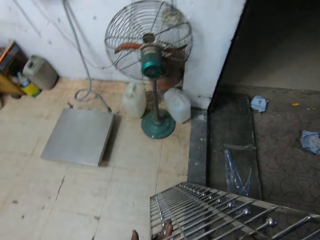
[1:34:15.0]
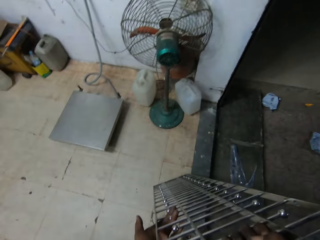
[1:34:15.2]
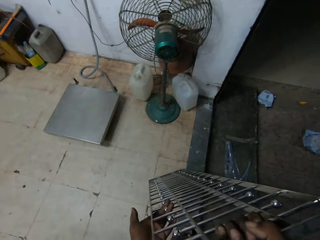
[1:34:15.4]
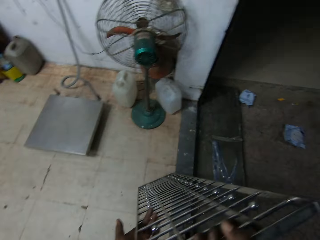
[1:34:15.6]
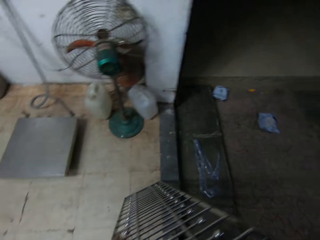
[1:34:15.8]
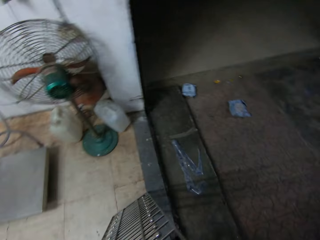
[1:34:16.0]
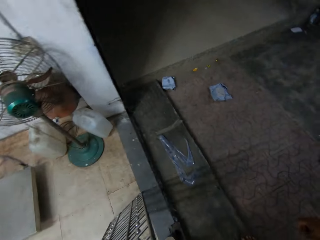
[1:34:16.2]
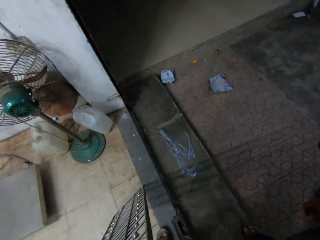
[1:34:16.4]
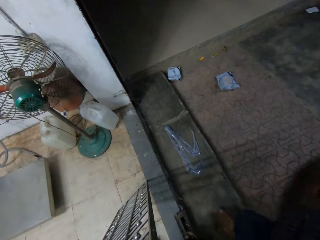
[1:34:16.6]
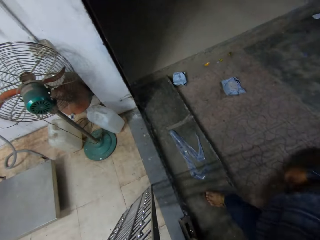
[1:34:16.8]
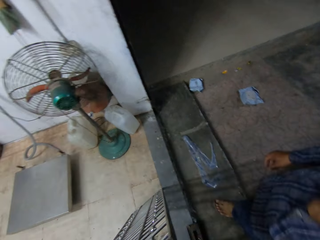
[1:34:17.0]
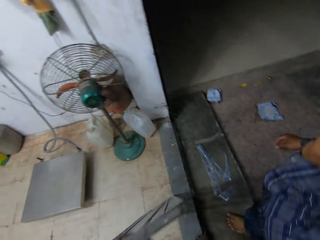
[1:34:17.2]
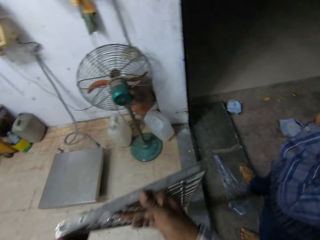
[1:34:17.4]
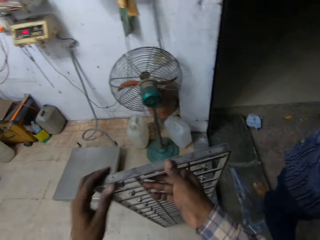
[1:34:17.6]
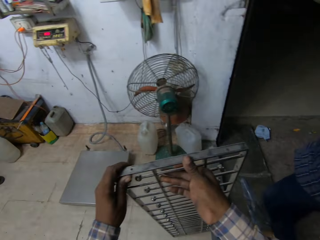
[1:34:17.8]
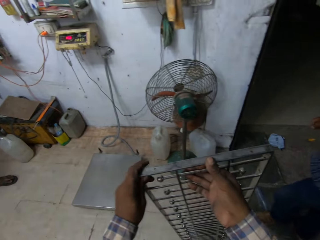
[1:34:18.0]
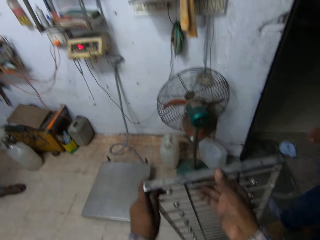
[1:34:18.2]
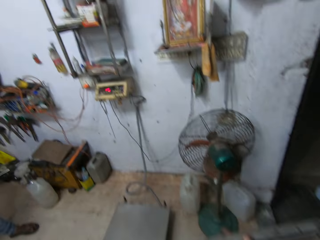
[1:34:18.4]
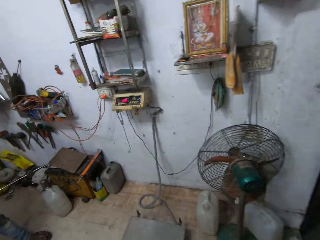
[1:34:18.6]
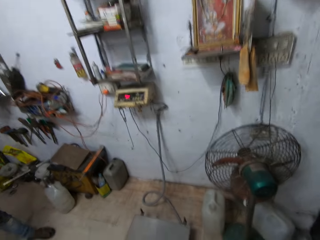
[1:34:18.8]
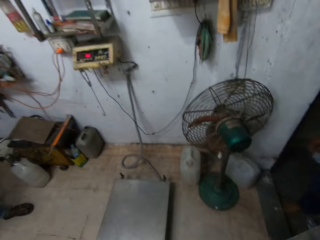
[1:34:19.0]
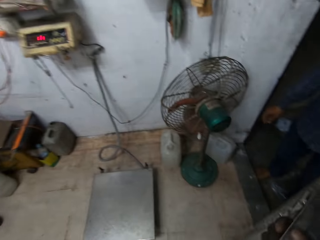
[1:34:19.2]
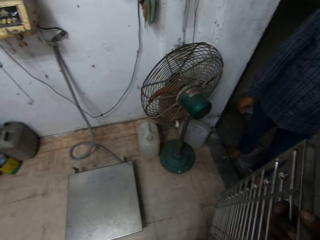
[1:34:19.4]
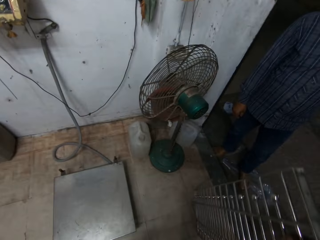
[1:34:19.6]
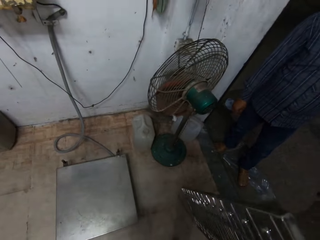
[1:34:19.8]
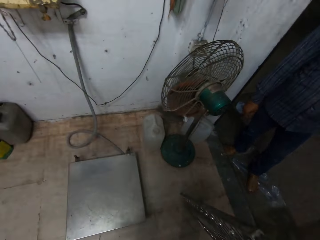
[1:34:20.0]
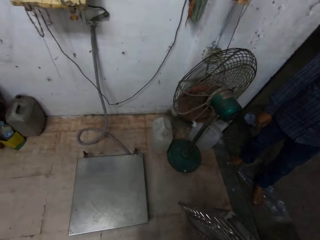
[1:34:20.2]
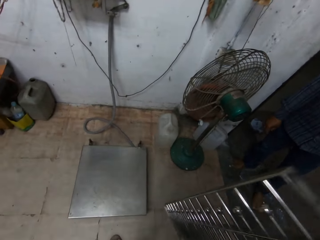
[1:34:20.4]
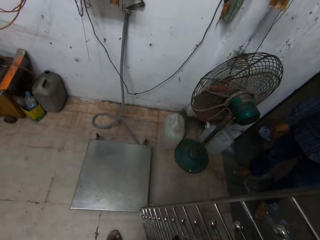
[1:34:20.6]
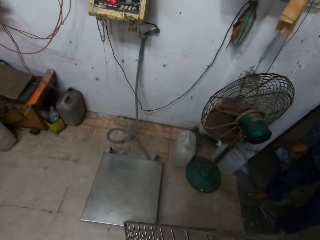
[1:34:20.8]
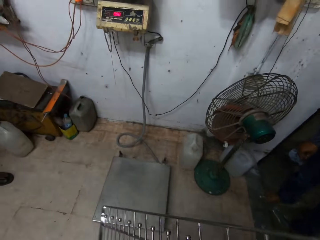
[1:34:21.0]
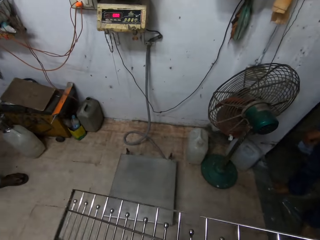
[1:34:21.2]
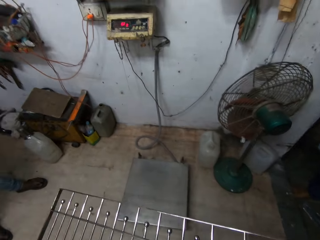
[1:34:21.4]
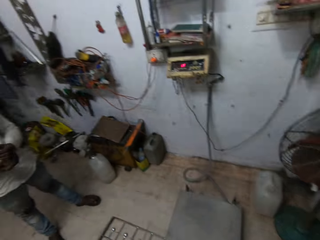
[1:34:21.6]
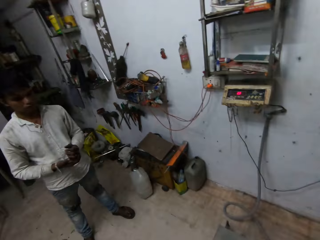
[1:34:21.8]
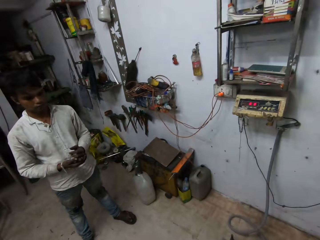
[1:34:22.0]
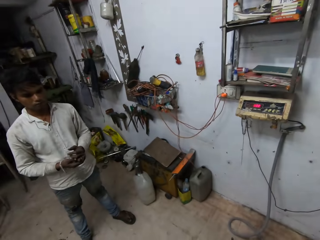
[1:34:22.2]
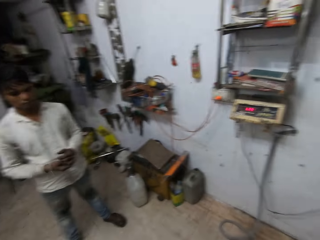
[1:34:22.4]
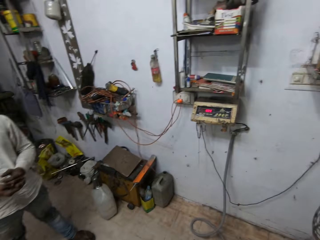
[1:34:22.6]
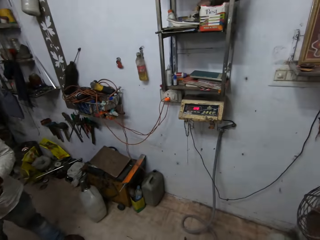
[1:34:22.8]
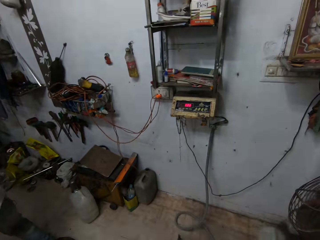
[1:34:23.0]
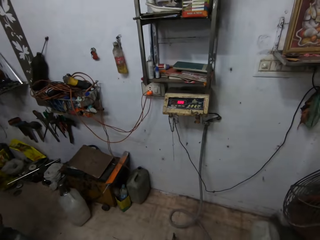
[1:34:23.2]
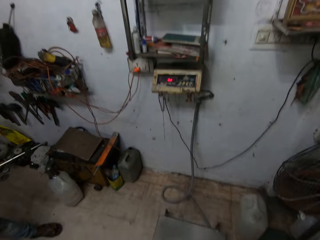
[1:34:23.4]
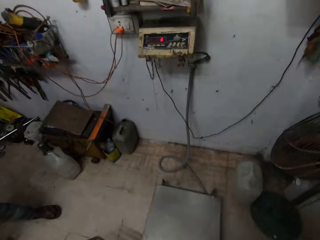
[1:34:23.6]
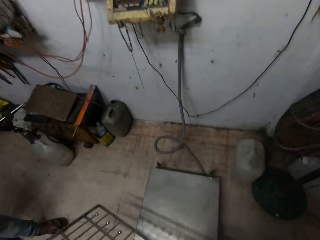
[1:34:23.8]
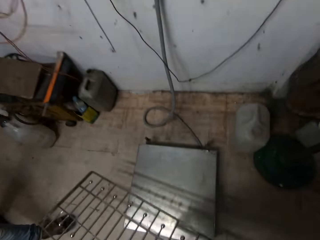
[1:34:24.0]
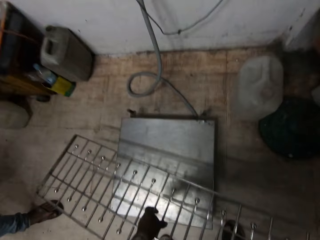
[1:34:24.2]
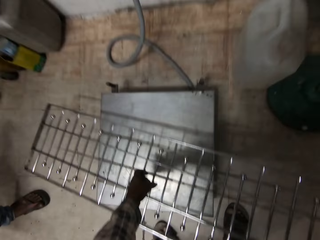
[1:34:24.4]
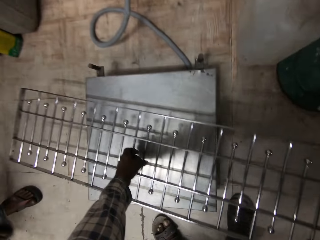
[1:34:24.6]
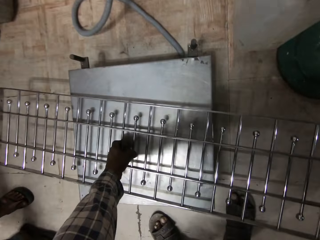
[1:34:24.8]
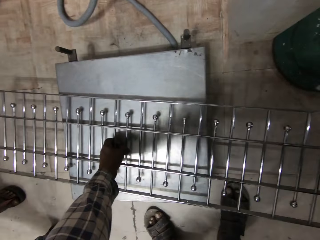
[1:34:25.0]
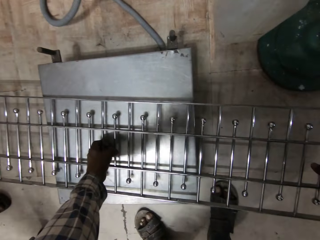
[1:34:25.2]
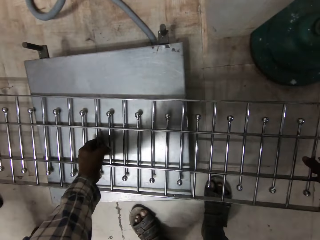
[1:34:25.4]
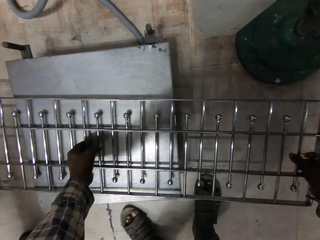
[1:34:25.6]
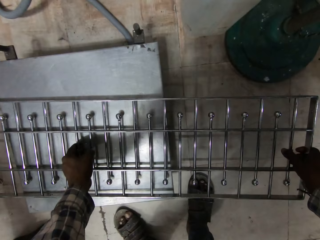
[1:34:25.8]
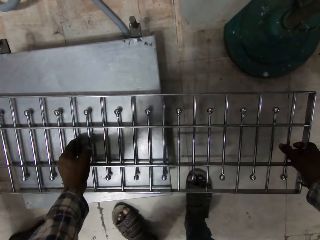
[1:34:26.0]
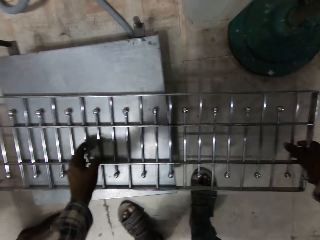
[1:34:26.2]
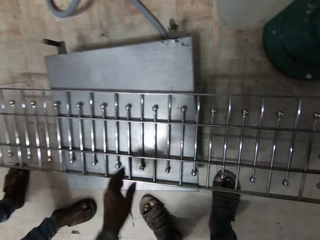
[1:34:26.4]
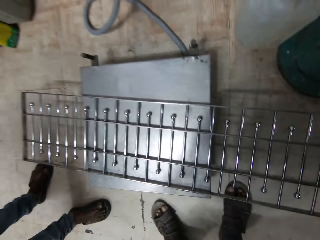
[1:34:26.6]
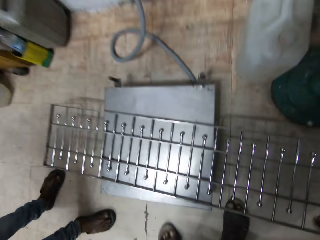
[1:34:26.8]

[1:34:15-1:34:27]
The camera wearer holds the iron rack with both hands. He weighs the steel. He turns the iron rack with his right hand. He lifts the iron rack with both hands. He places the iron rack on the power box with both hands.

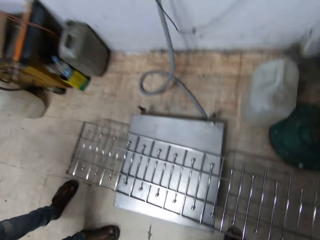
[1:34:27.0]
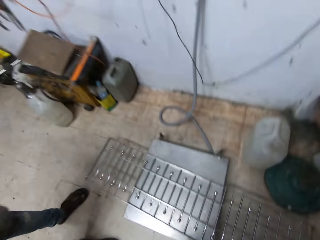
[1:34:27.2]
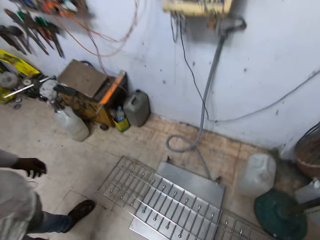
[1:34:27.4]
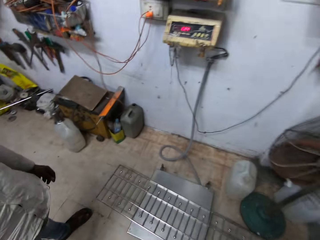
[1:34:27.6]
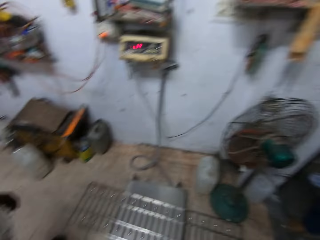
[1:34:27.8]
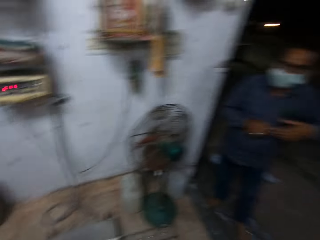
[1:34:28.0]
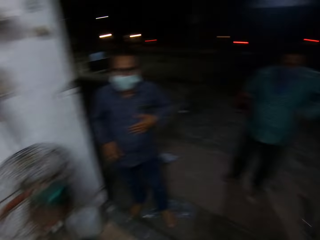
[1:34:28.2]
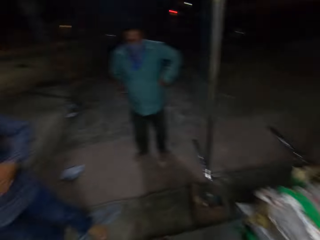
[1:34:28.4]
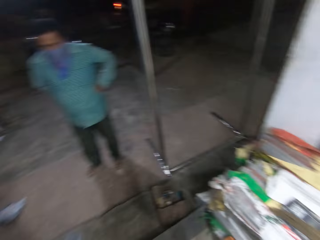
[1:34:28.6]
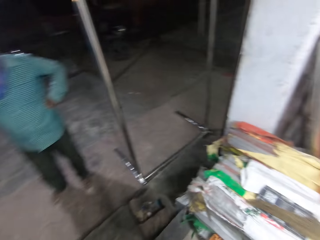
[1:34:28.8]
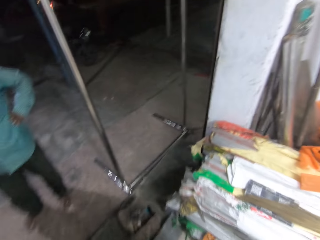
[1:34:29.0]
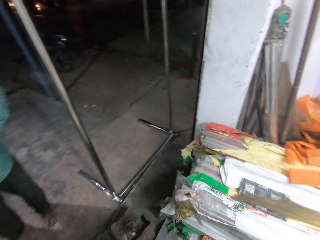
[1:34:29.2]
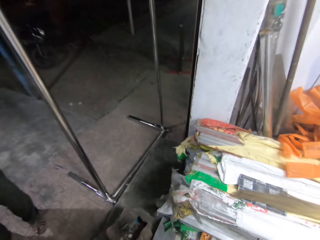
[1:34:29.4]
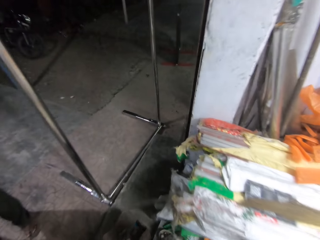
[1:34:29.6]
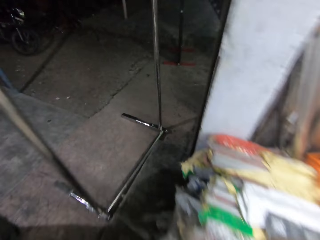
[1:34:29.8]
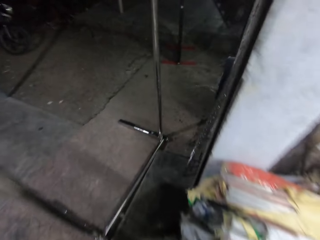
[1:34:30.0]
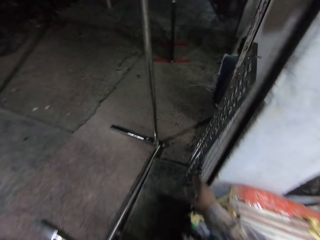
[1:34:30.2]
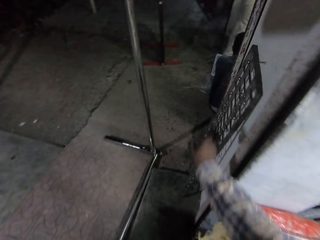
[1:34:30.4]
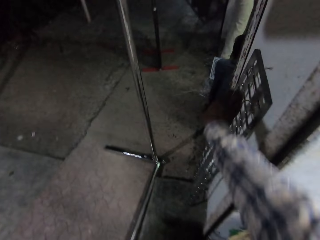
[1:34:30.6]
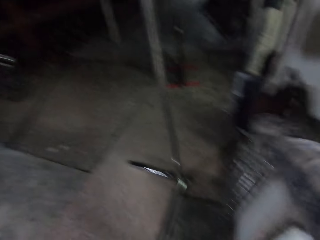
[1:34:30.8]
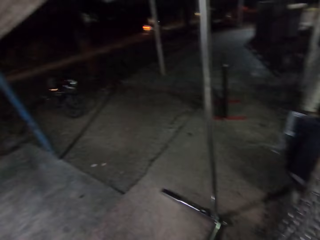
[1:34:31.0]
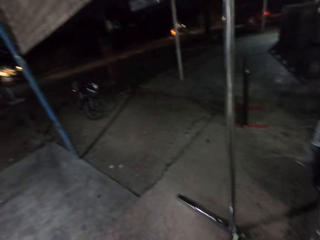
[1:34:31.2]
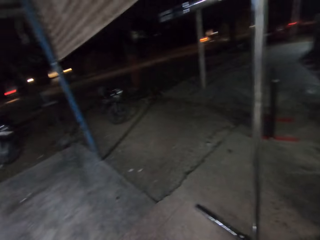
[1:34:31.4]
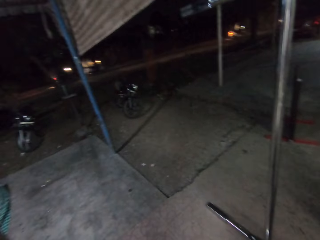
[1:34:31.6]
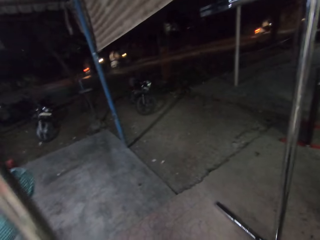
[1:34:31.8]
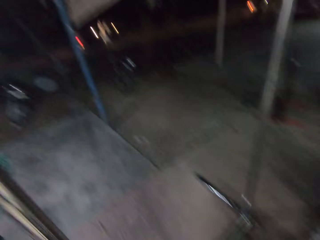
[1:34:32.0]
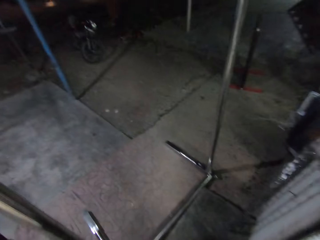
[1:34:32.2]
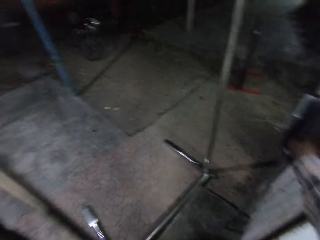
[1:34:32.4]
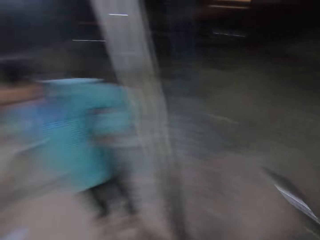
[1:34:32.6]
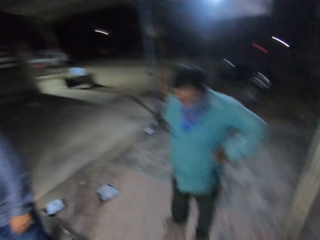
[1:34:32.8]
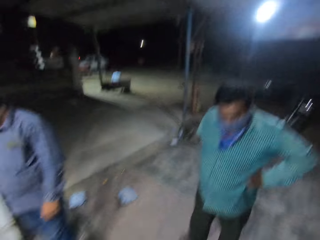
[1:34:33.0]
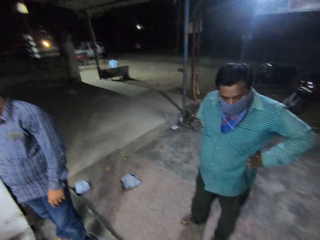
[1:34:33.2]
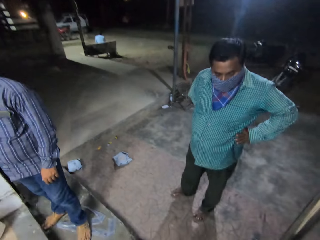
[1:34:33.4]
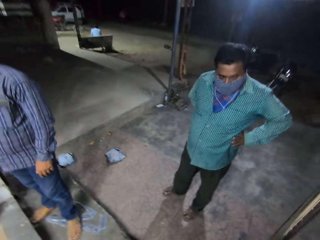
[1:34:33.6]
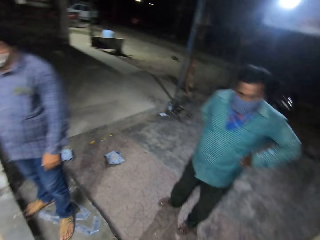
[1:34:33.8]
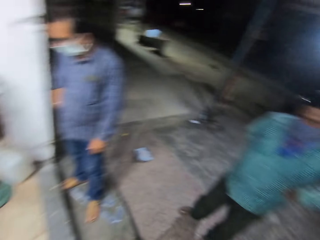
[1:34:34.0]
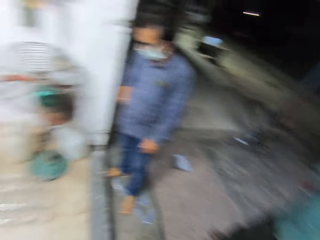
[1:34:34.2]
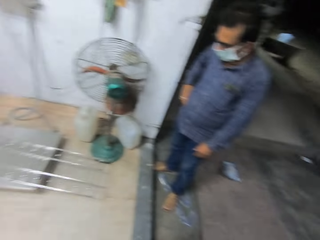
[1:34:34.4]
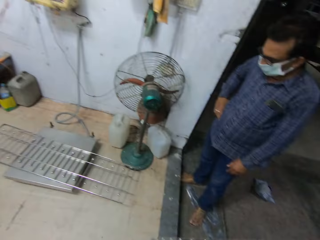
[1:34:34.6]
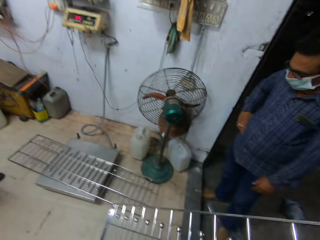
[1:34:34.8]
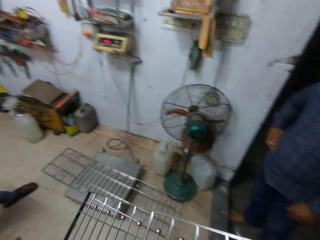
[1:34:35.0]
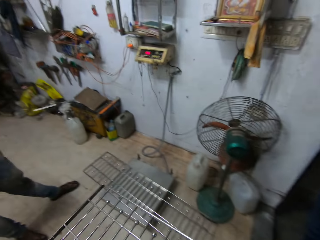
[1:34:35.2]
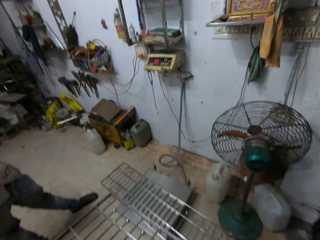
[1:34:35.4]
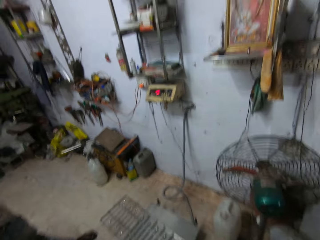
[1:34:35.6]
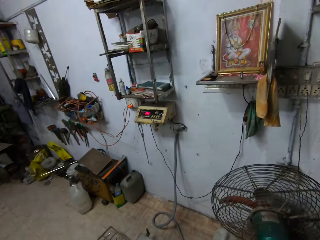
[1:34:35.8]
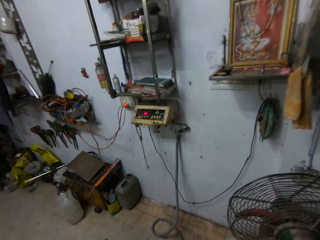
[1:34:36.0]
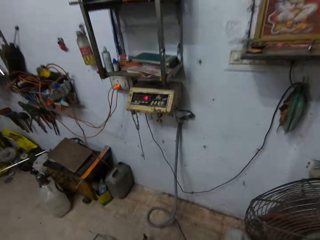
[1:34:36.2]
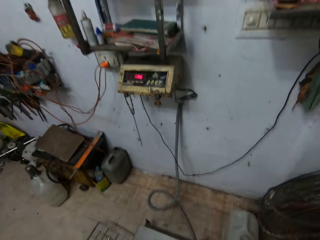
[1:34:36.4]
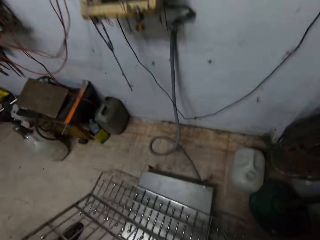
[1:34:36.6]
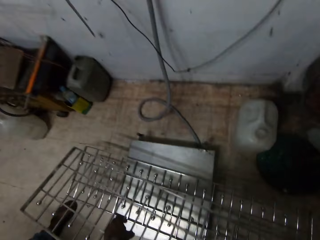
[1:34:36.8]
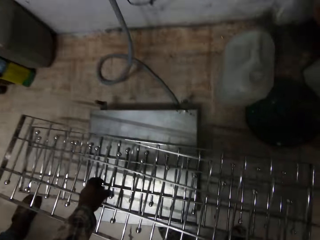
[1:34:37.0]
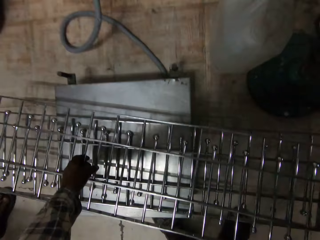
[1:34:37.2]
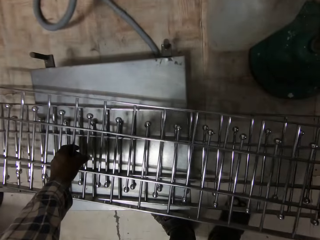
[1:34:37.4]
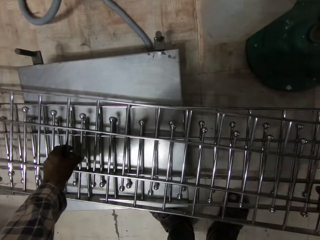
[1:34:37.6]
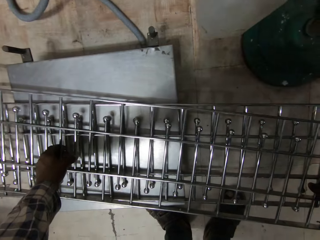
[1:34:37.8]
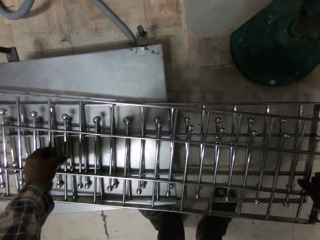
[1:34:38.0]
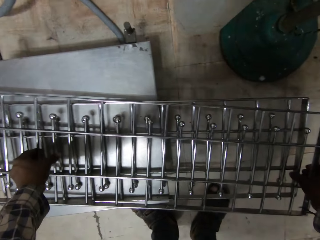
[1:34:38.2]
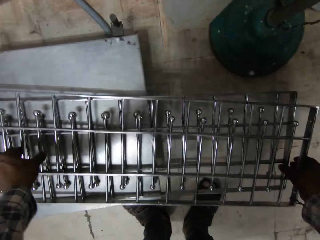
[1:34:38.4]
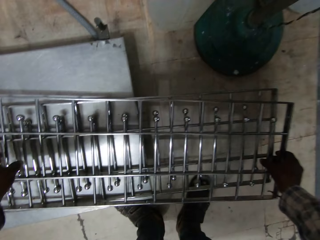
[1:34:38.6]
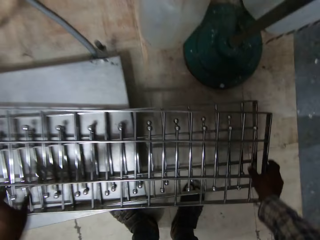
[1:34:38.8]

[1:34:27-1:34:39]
The camera wearer converses with a man, another man and a third man. He picks an iron rack from the floor with his right hand. He moves the steel. He holds the iron rack with his right hand. He places the iron rack on the power box with both hands. He weighs the steel.
